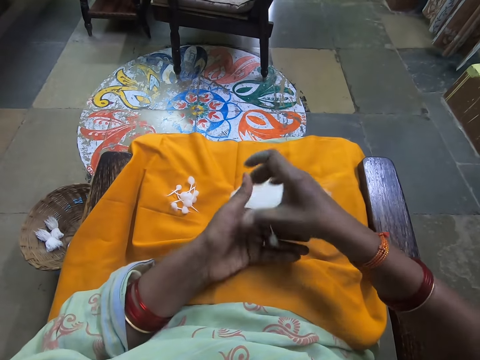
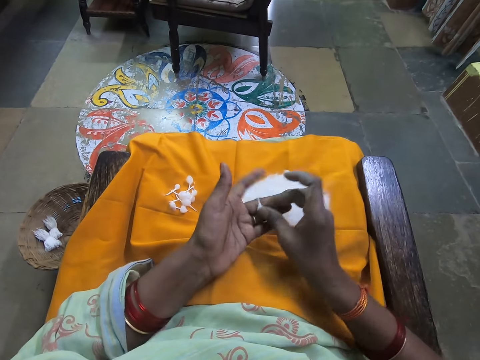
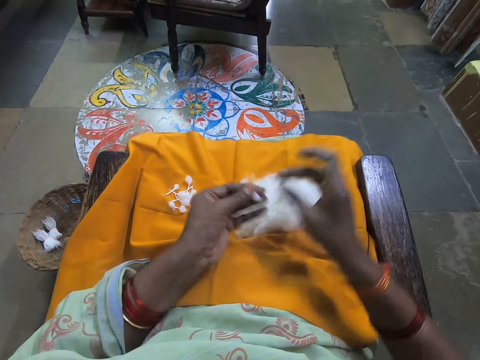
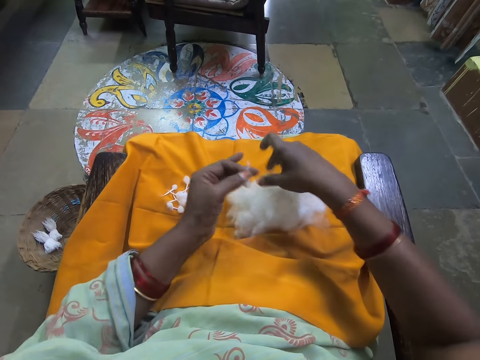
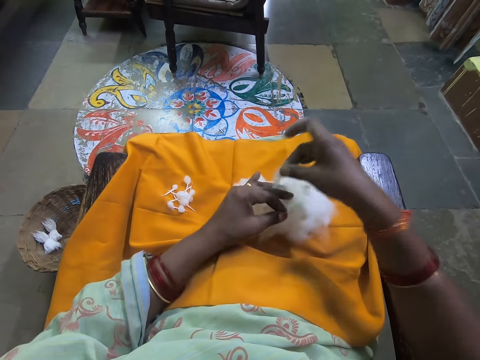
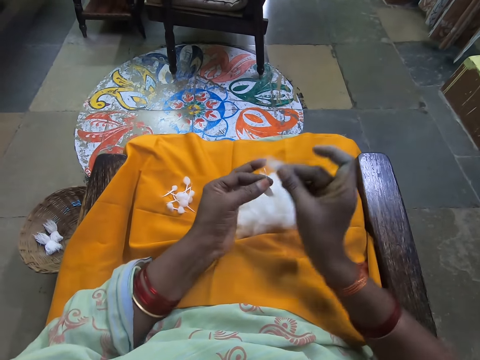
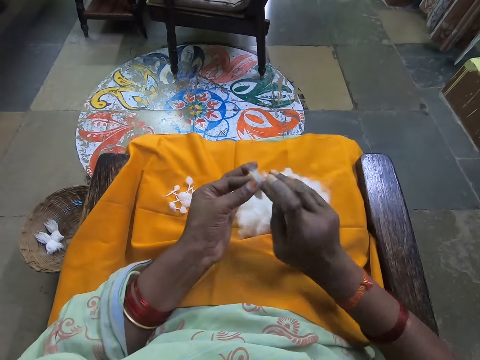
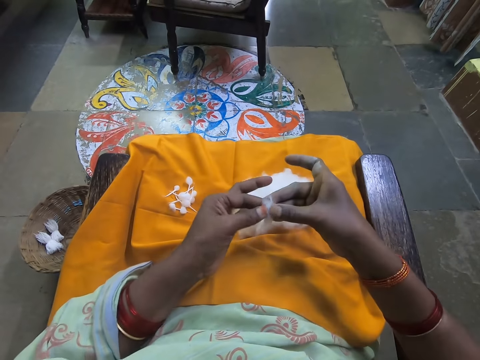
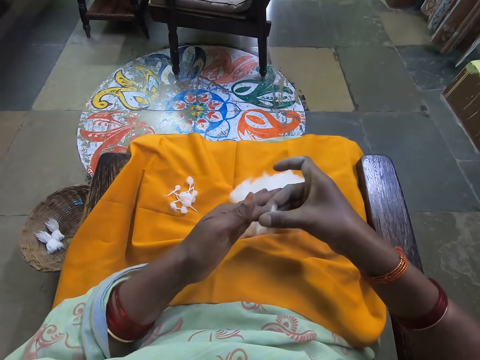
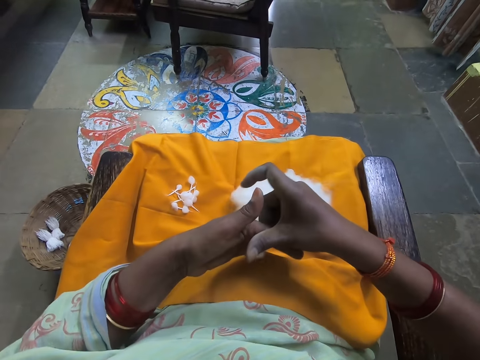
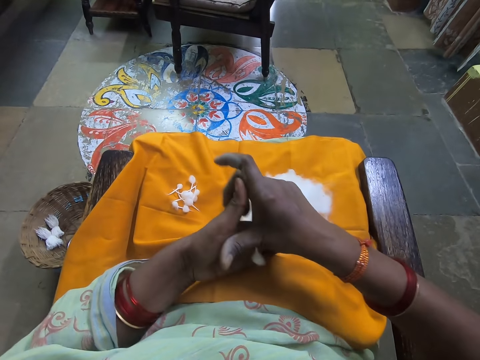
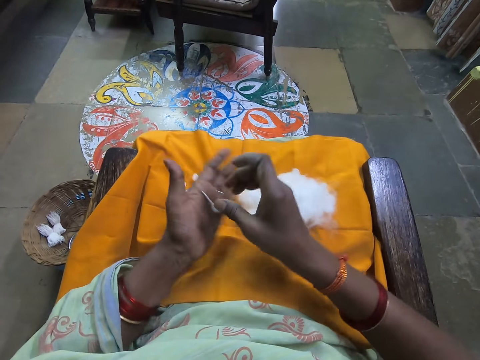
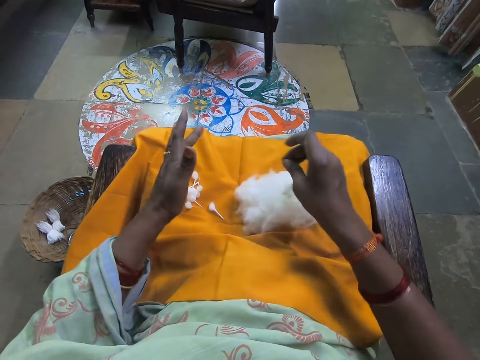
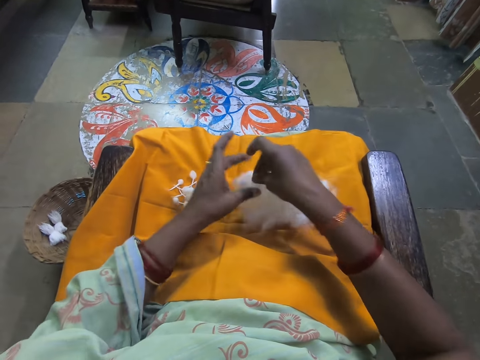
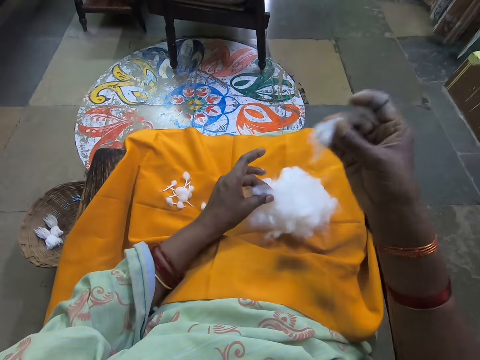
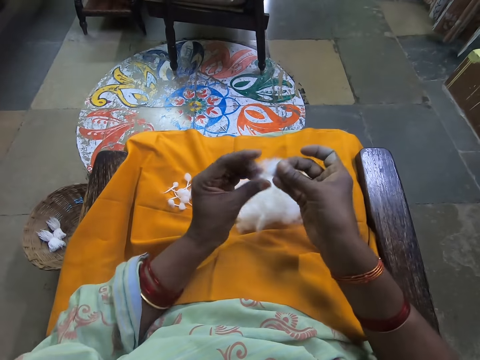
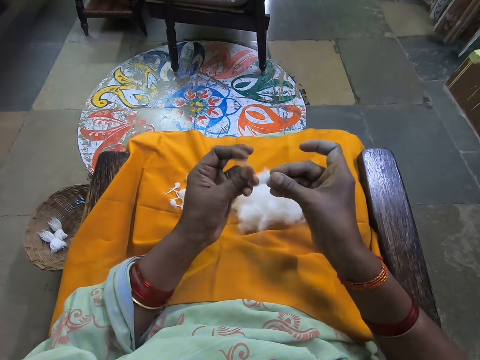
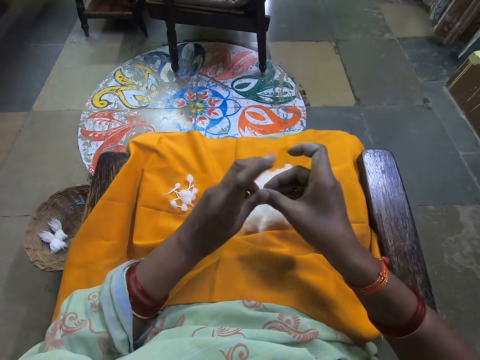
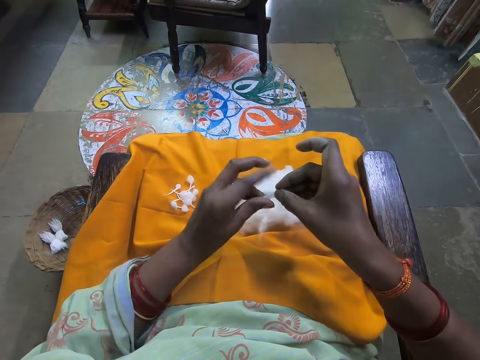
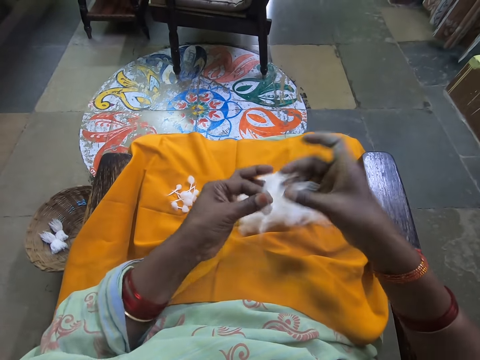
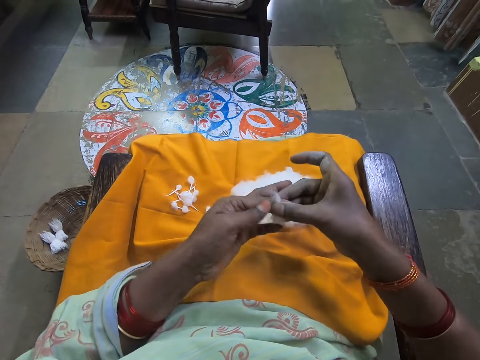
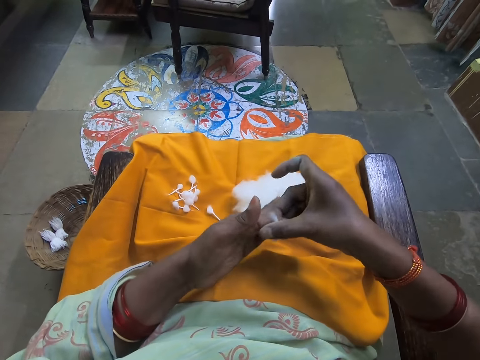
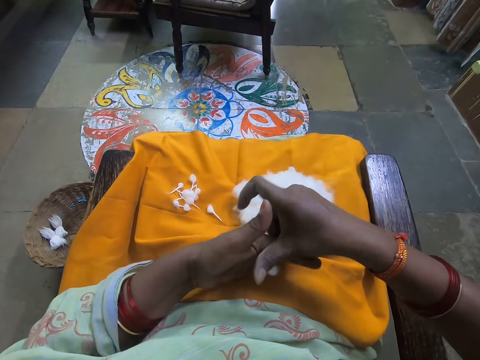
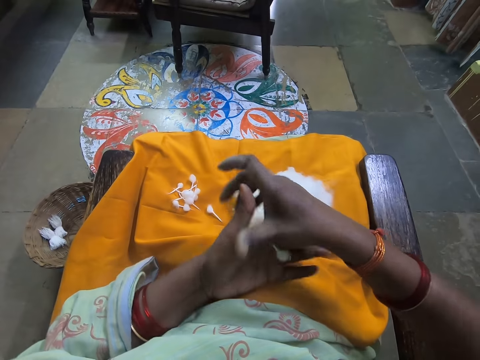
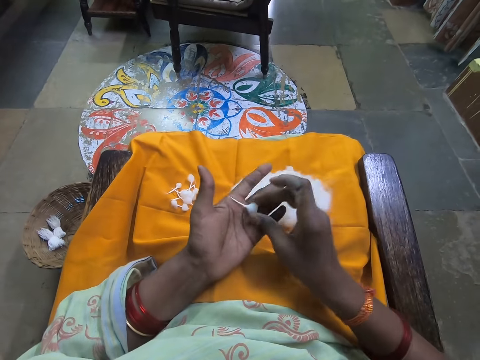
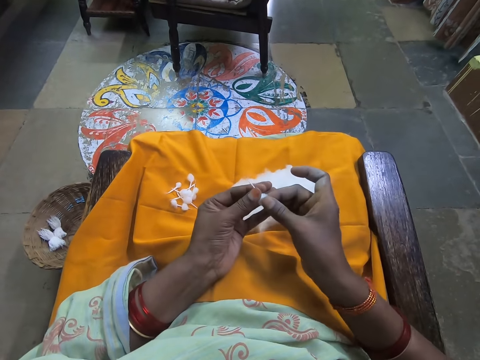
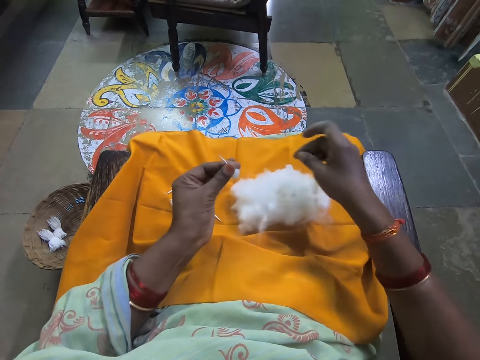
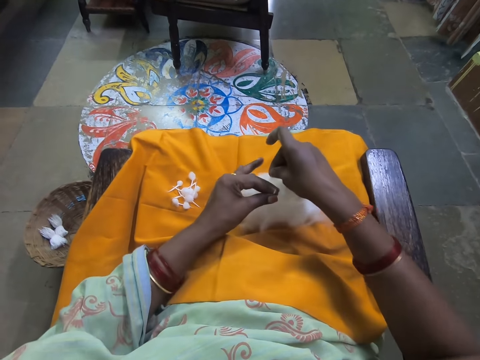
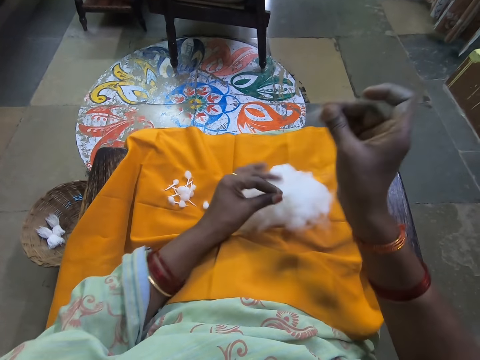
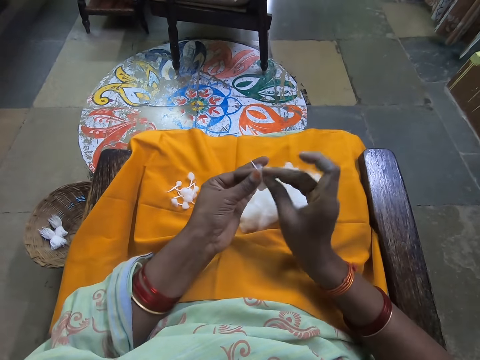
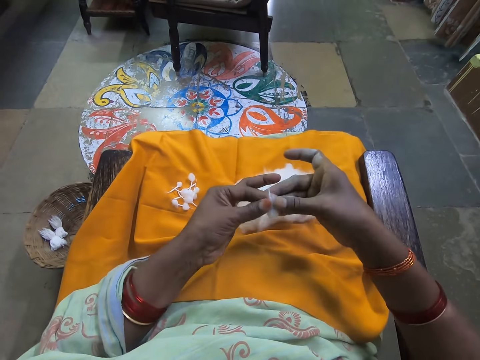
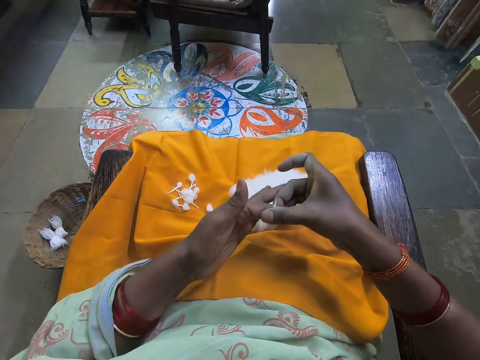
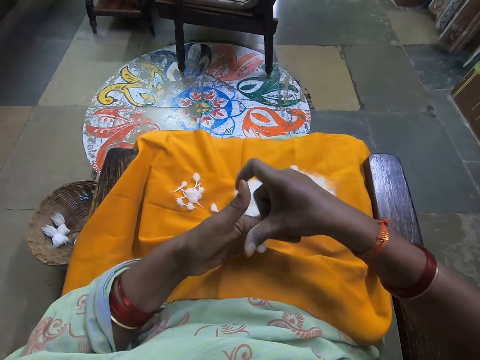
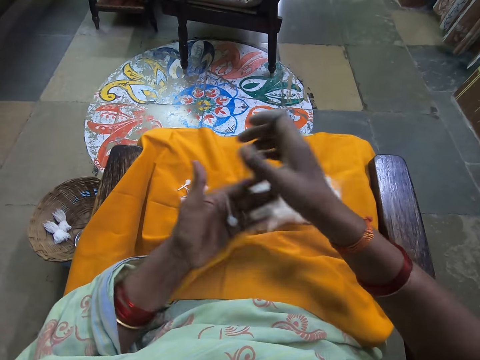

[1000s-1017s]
The camera wearer passes the wool or cotton to her right hand. She passes the wool to her left hand. She places the cotton on the cotton. She cuts a piece of wool from the bunch of wool on her legs with her right hand. She holds the bunch of wool on the cloth on her legs with her left hand. She holds the wools with both hands. She rolls the wools together with both hands. She drops the wool on the cloth on her leg with her left hand. She pinches cotton from the cotton. She cuts a piece of wool from the bunch of wool on her legs with her right hand. She holds the bunch of wool on the cloth on her legs with her left hand. She aligns the cotton with both hands. She rolls the wool with both hands. She folds the cotton with both hands. She passes the wool to her right hand. She passes the wool to her left hand. She cuts a piece of wool from the bunch of wool on her legs with her right hand. She holds the bunch of wool on the cloth on her legs with her left hand. She pinches cotton from the cotton. She holds the wools with both hands. She rolls the wools together with both hands. She places the cotton on the cotton.

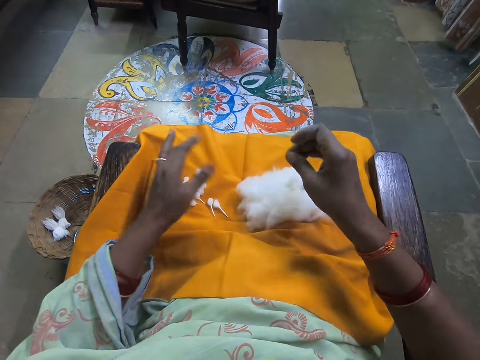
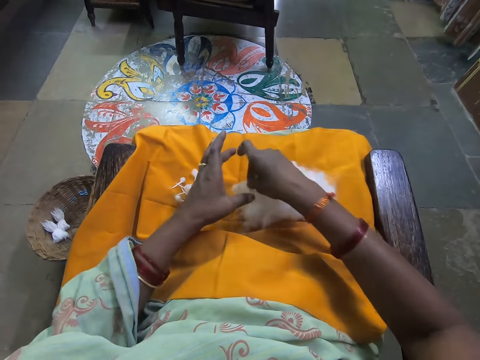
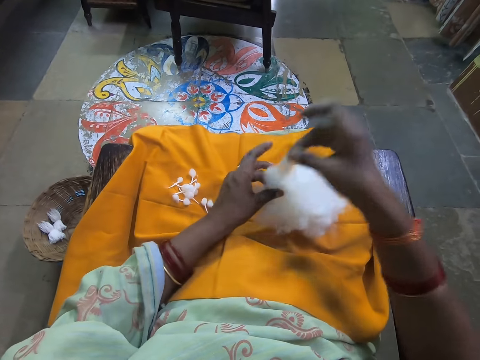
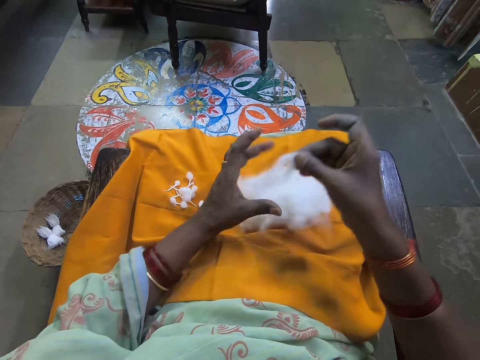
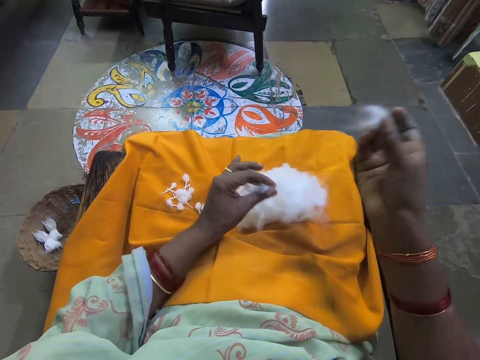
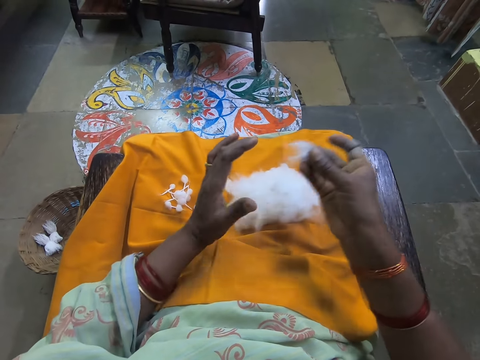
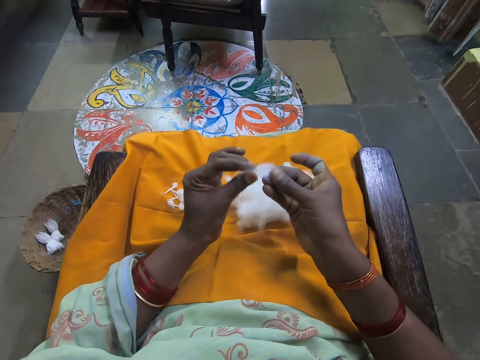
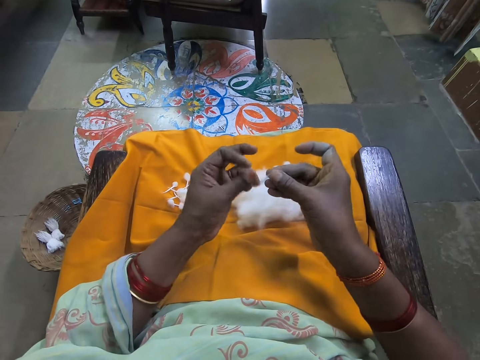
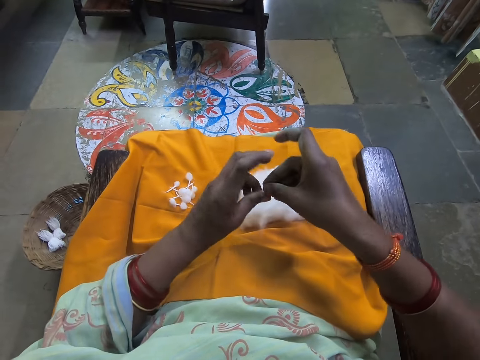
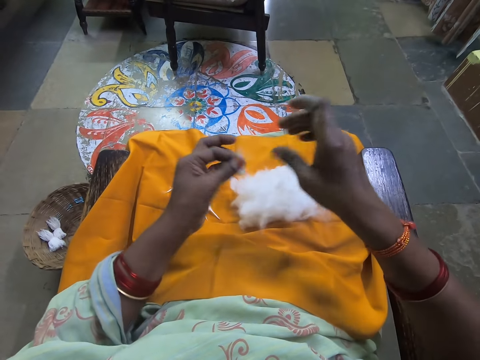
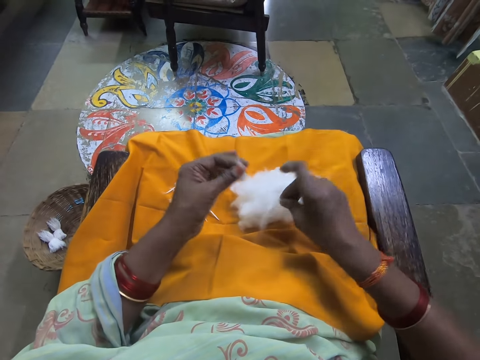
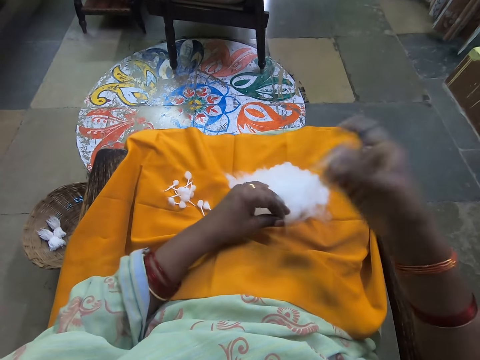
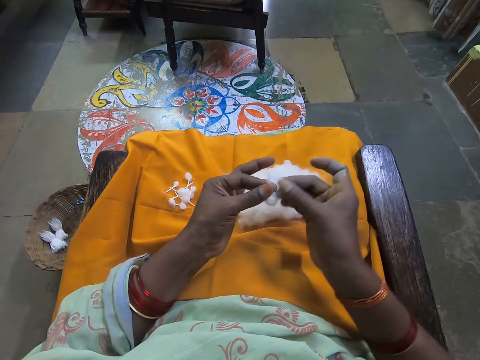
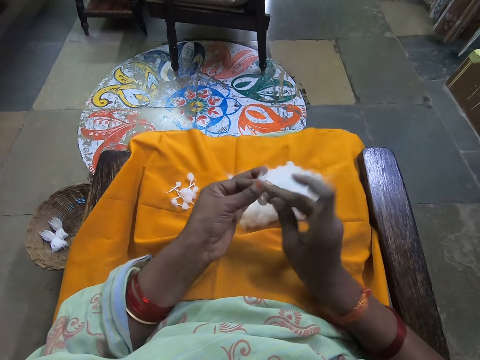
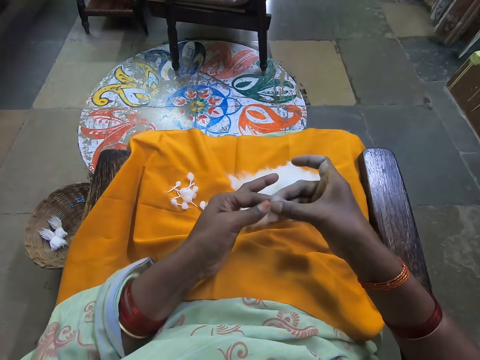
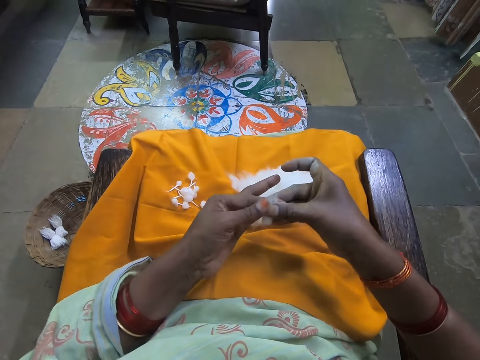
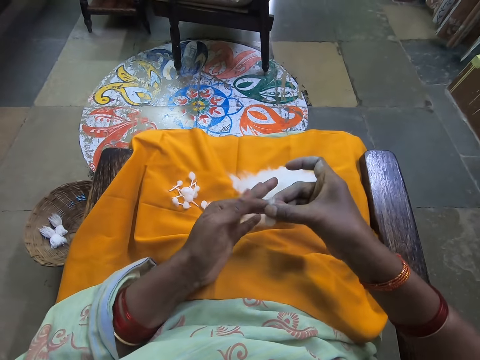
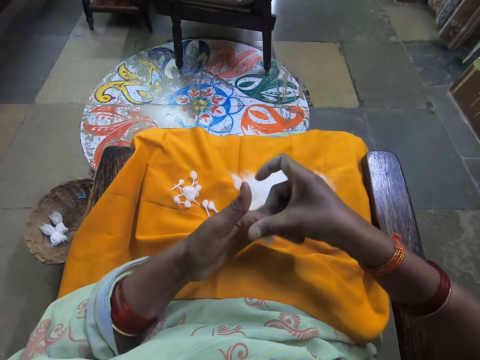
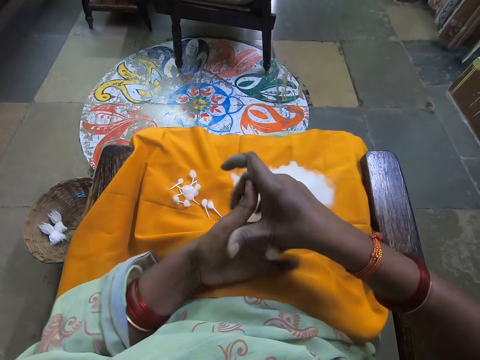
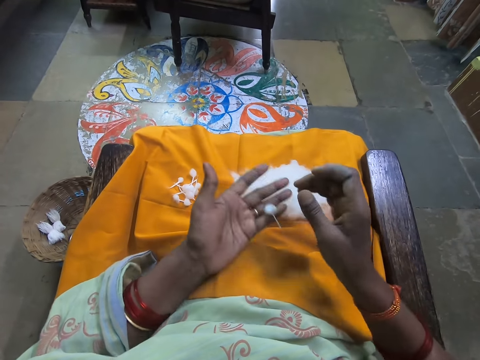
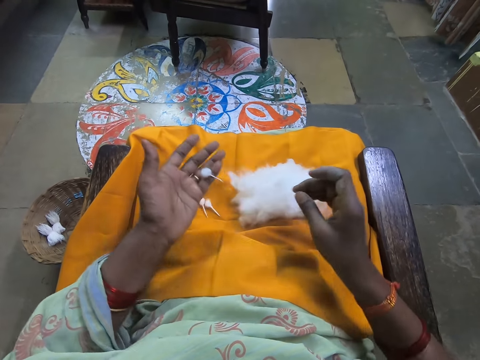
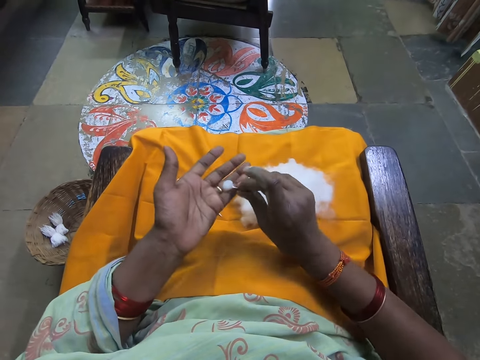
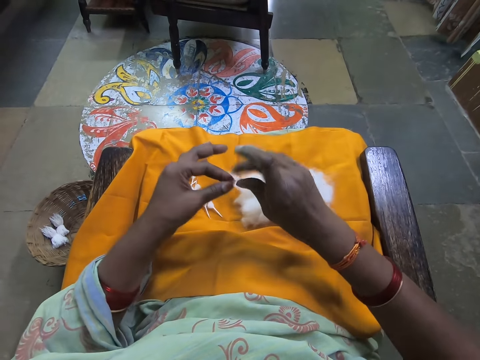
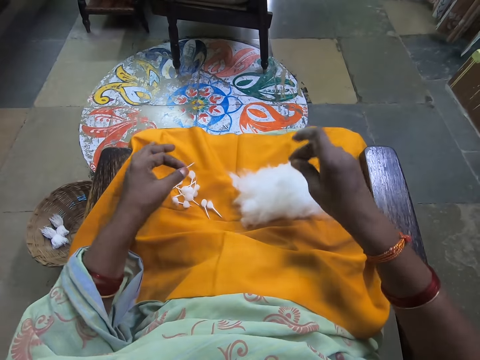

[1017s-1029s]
The camera wearer drops the wool or cotton on the cloth on her leg with her left hand. She pinches cotton from the cotton. She cuts a piece of wool from the bunch of wool on her legs with her right hand. She holds the bunch of wool on the cloth on her legs with her left hand. She drops some wool on the bunch of wool on the cloth on her legs with her left hand. She folds the wool with both hands. She aligns the cotton with both hands. She cuts a piece of wool from the bunch of wool on her legs with her right hand. She pinches cotton from the cotton. She holds the bunch of wool on the cloth on her legs with her left hand. She places the cotton on the cotton. She rolls the wools together with both hands. She passes the wool to her right hand. She passes the wool to her left hand.
